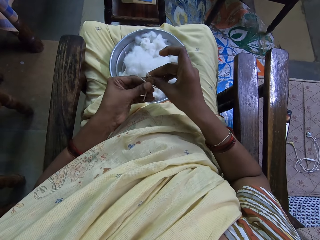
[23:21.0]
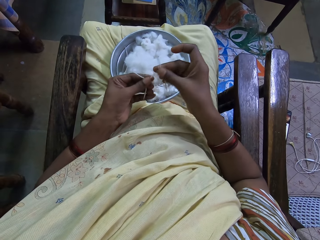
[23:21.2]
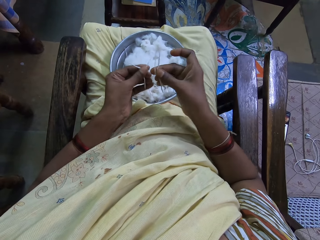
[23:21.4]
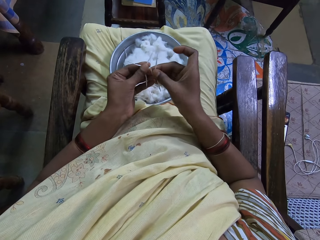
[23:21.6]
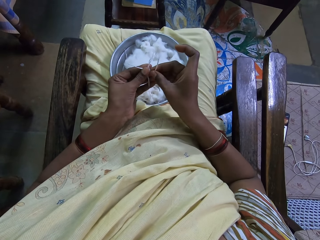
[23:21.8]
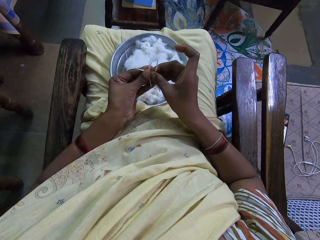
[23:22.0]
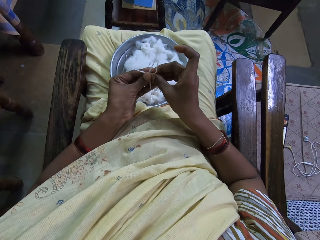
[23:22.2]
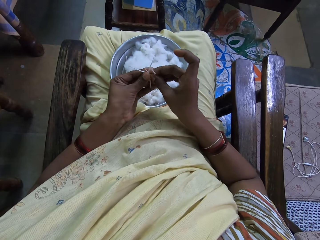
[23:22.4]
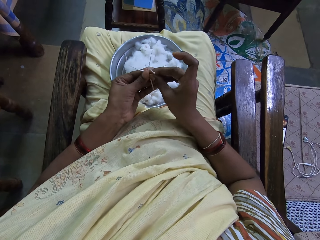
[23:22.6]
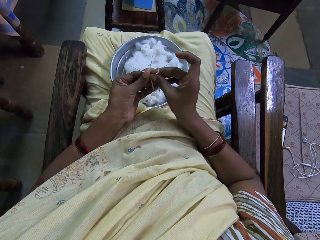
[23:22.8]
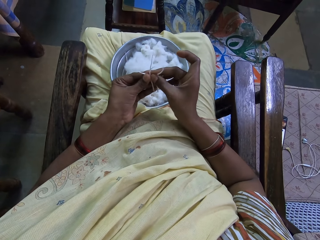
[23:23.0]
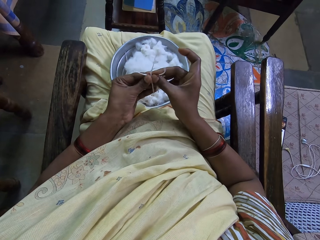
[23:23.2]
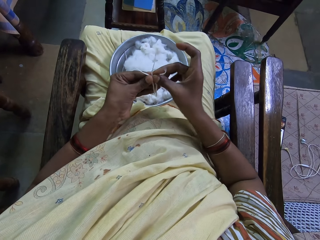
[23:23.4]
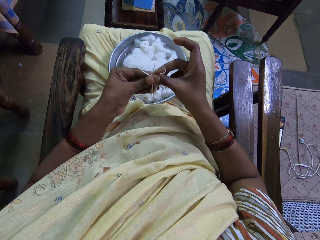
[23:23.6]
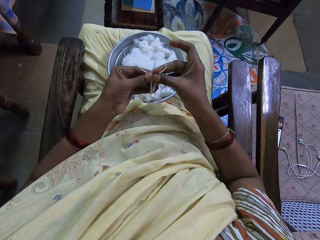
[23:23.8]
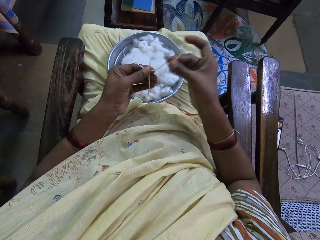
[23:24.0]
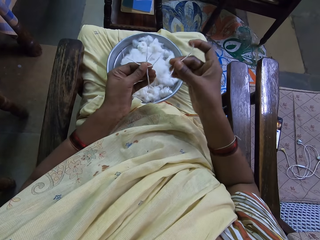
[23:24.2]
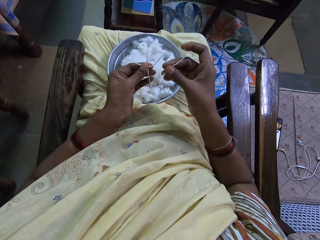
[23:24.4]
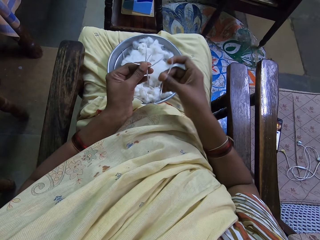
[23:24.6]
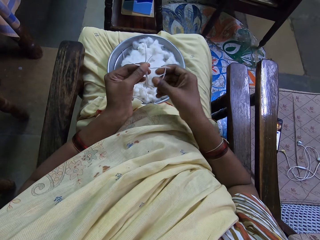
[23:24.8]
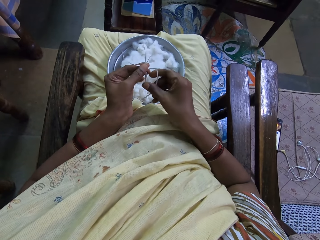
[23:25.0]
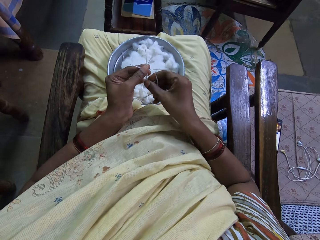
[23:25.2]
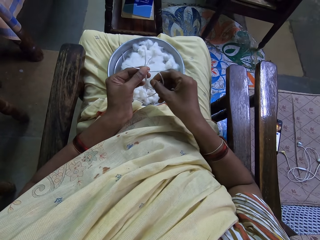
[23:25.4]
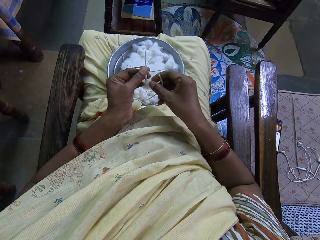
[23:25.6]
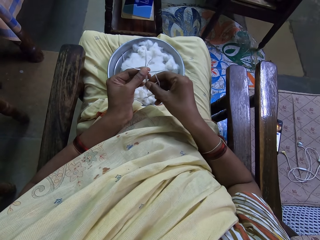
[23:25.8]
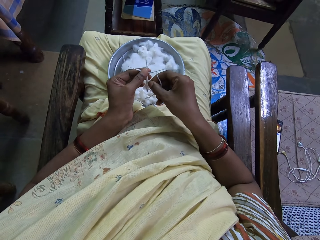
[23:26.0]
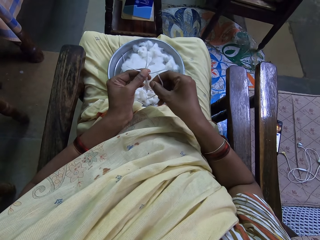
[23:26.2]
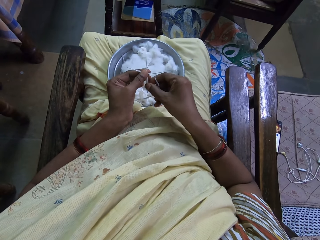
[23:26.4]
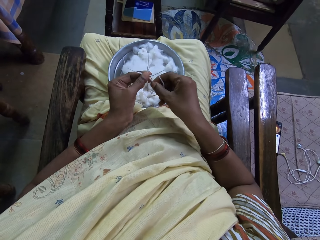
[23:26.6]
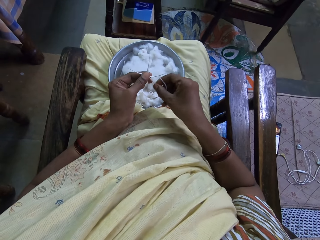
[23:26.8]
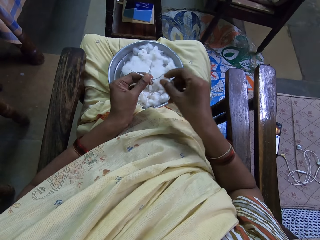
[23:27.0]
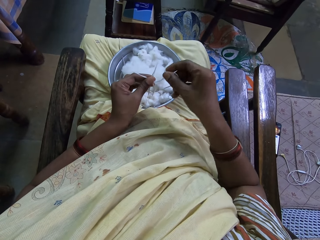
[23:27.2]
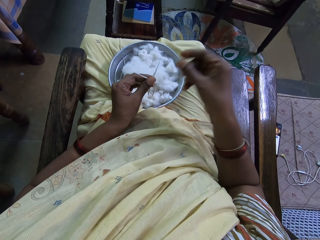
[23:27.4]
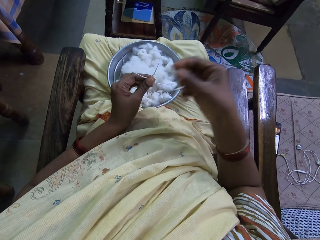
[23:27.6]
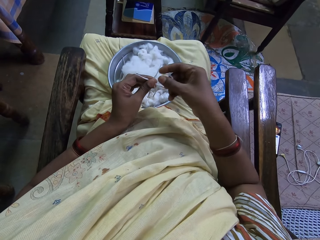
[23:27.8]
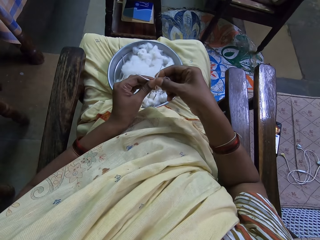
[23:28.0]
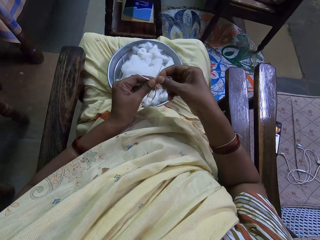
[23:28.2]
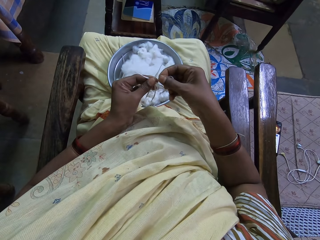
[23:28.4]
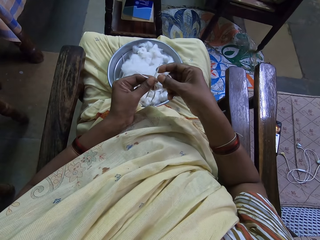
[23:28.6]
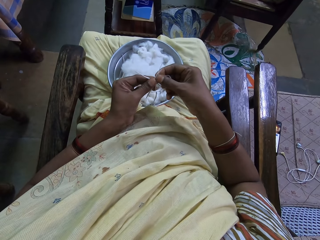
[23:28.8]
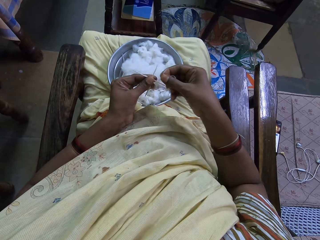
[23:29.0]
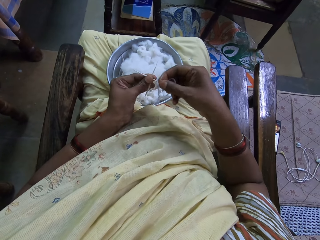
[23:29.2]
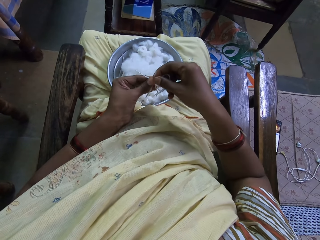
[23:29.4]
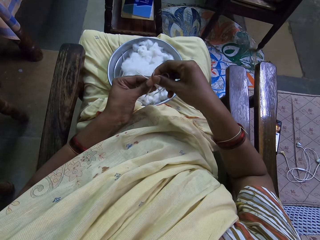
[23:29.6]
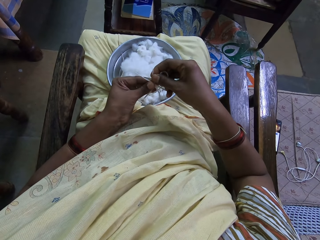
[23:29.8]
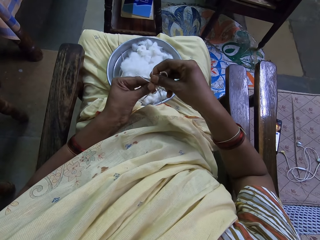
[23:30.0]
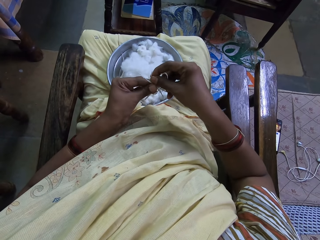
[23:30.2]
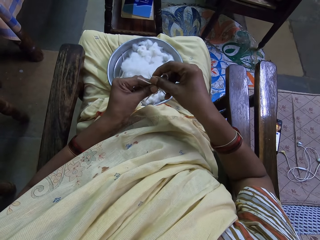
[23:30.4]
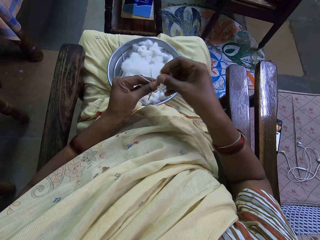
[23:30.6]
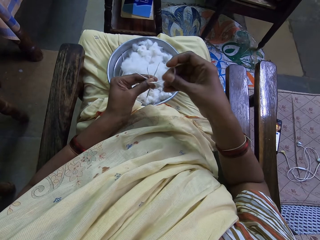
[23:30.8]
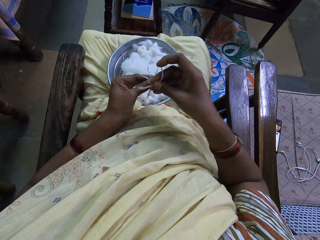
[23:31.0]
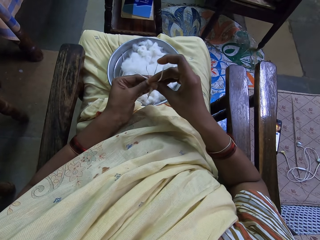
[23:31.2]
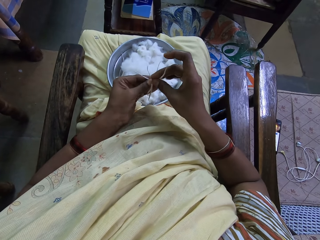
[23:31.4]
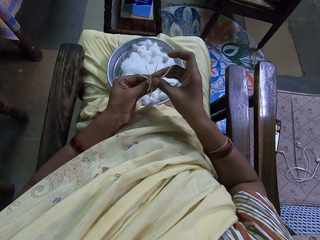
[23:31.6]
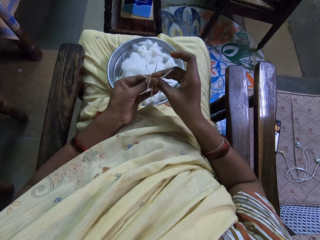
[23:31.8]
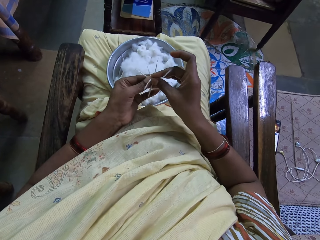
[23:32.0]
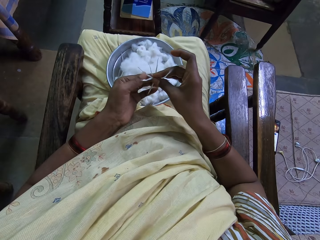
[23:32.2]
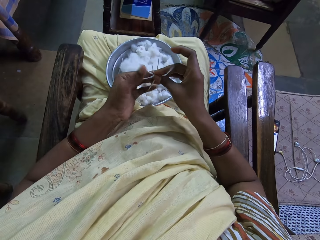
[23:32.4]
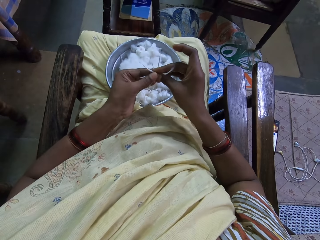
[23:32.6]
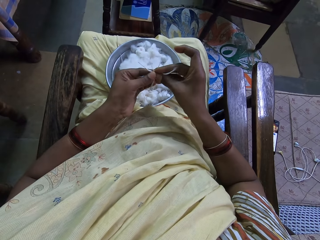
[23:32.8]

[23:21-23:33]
The camera wearer attaches the cotton wool.

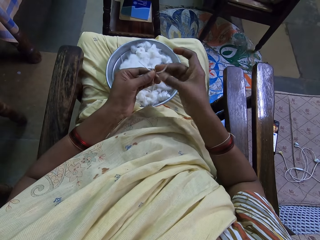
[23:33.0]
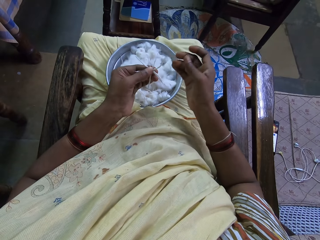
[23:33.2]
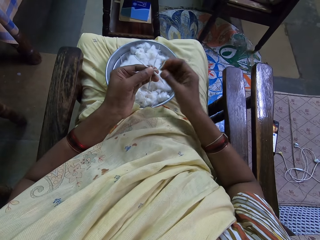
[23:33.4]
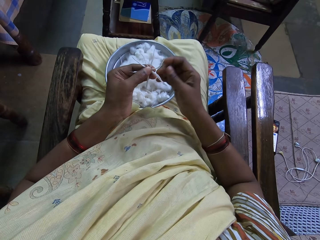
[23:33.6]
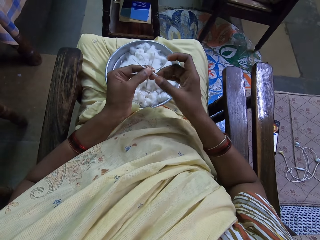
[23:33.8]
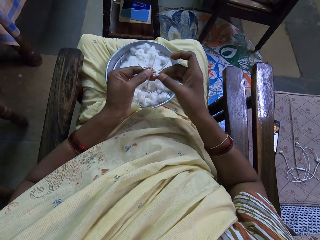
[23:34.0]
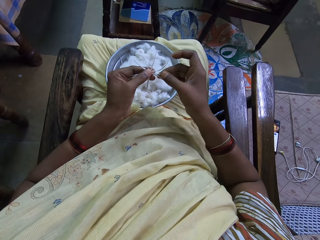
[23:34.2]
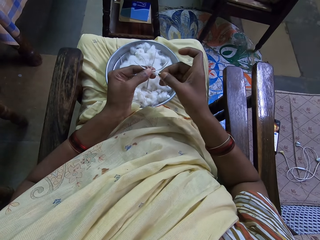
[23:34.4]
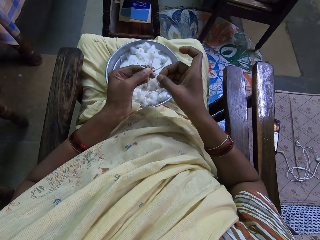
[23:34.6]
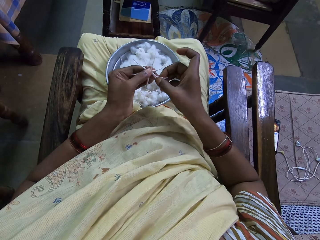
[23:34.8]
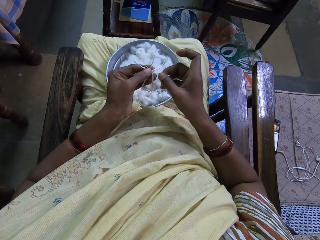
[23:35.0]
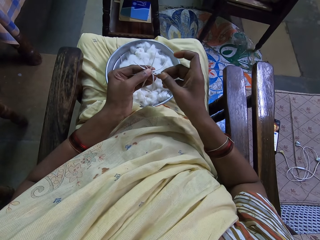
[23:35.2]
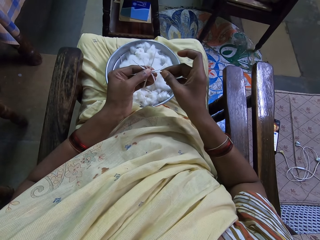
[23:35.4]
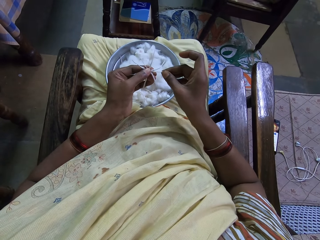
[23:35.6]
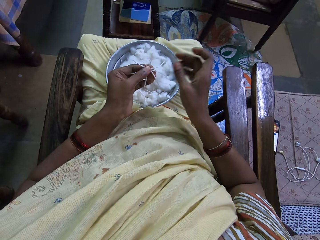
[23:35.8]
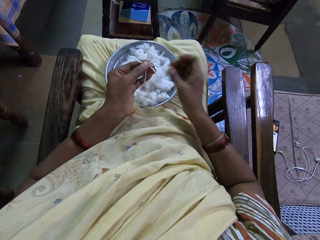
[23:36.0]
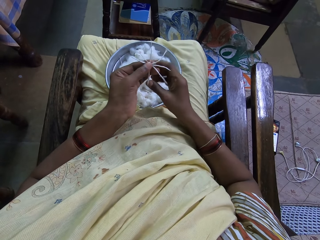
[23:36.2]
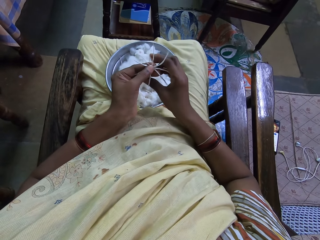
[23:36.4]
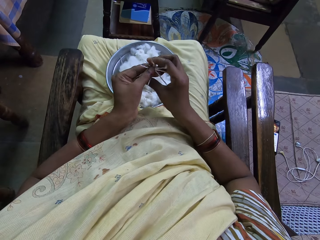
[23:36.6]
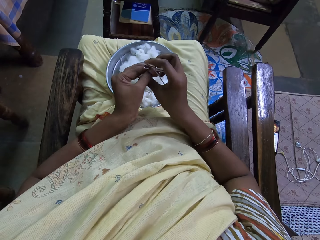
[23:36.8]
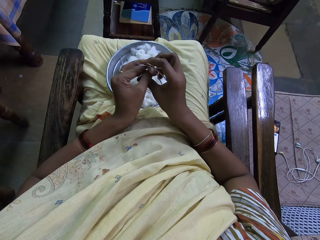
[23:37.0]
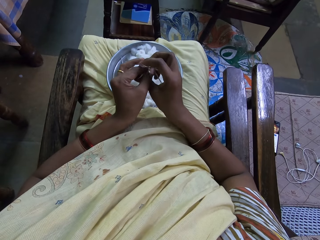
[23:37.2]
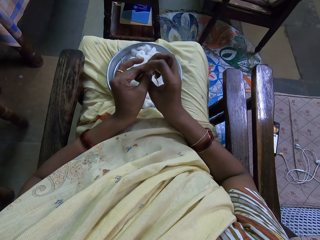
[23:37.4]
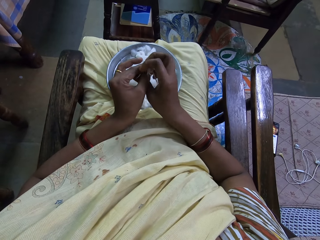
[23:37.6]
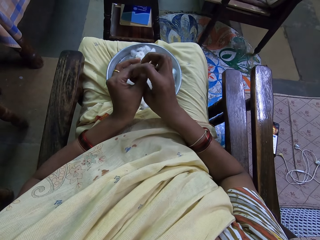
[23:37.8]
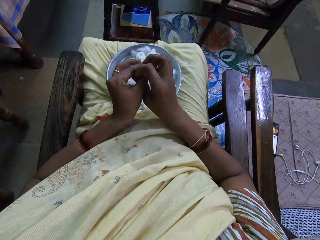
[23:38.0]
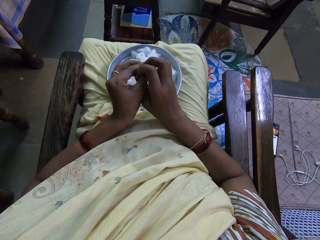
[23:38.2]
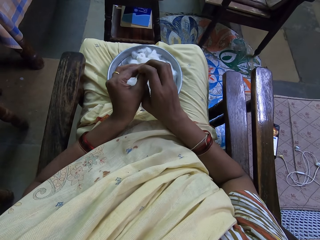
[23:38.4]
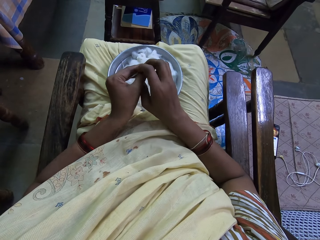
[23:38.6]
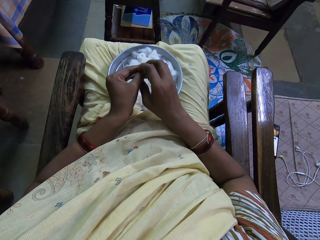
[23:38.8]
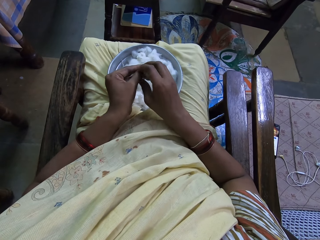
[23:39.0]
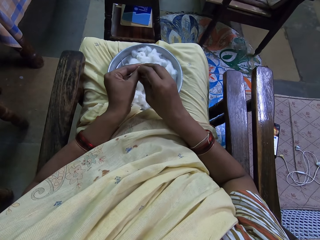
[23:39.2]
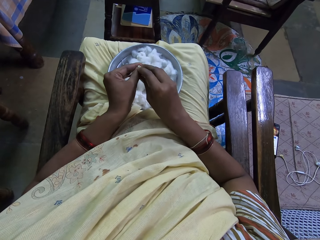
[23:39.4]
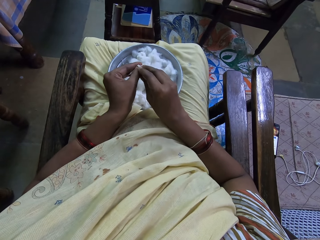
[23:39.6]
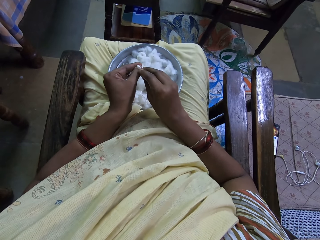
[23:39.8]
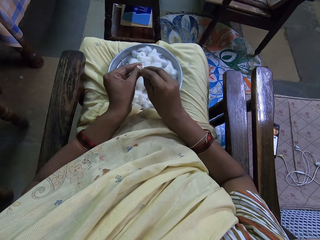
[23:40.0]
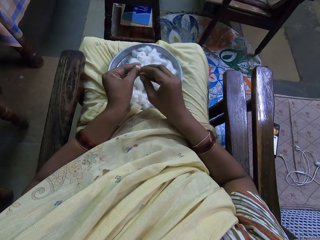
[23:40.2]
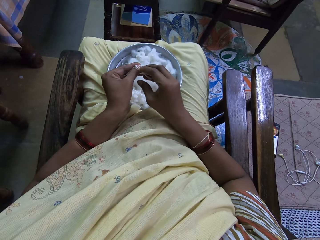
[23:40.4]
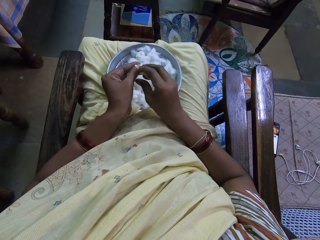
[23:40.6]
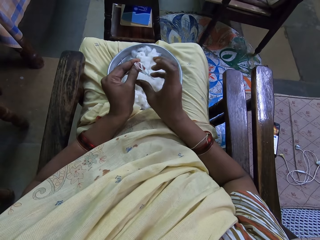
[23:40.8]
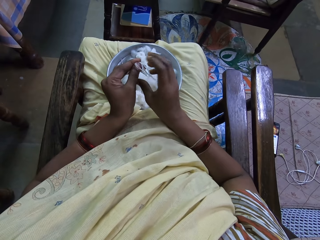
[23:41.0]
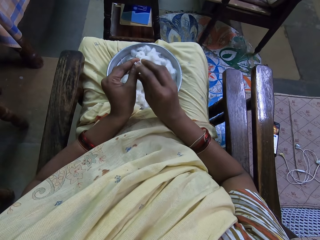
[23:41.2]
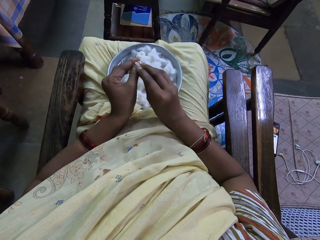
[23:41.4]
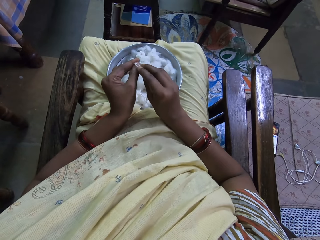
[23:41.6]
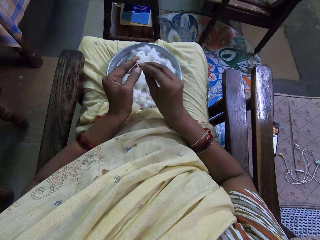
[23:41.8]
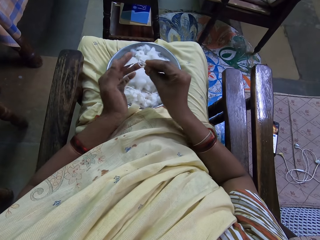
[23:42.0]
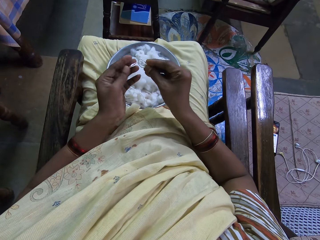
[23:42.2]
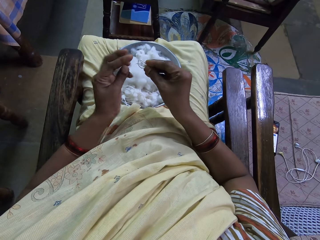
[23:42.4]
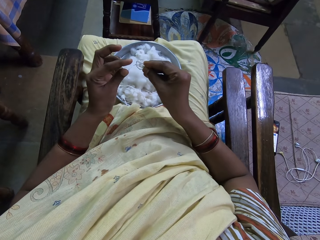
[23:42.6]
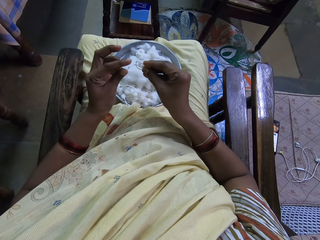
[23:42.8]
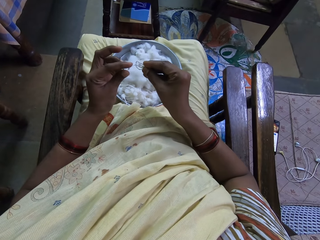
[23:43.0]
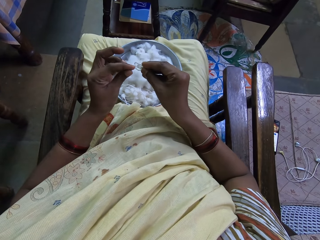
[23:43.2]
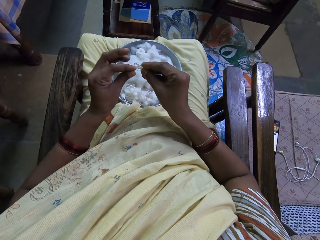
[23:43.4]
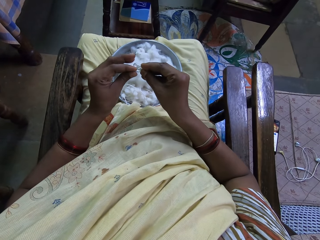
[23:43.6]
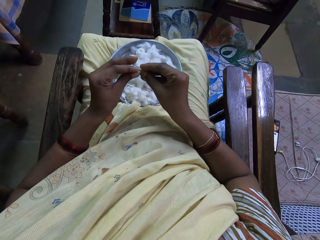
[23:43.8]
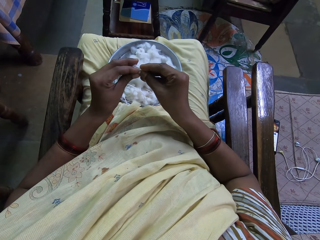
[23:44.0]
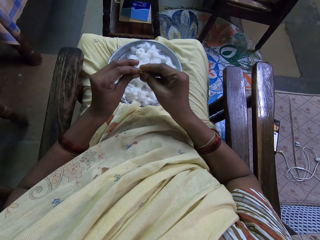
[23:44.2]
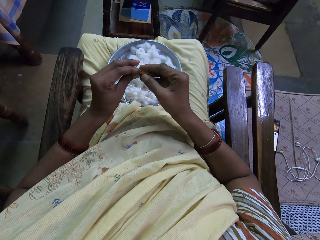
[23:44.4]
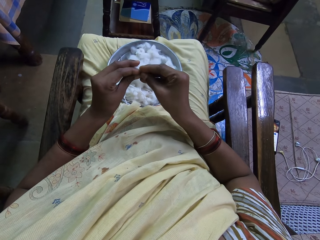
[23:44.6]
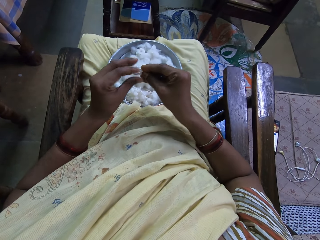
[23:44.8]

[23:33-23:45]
The camera wearer folds the cotton with her hands.
